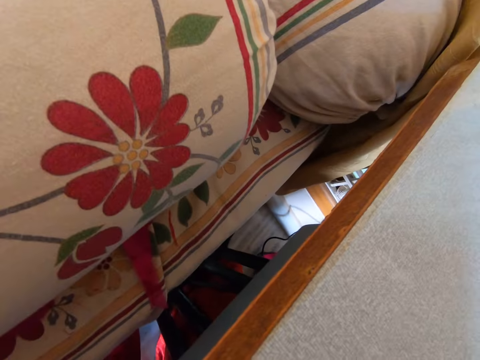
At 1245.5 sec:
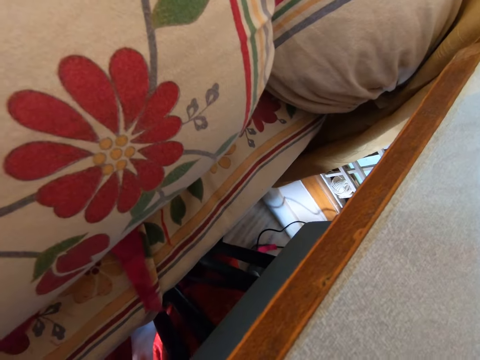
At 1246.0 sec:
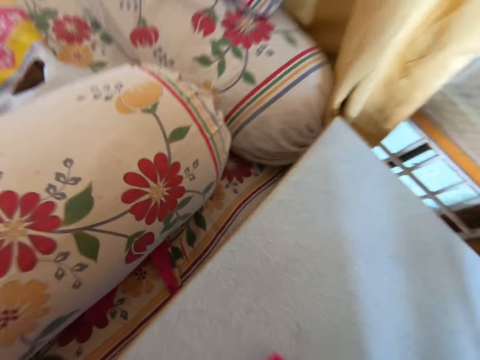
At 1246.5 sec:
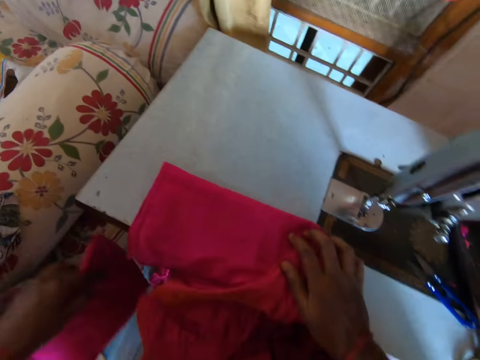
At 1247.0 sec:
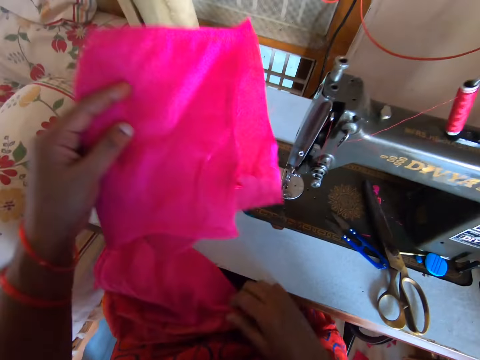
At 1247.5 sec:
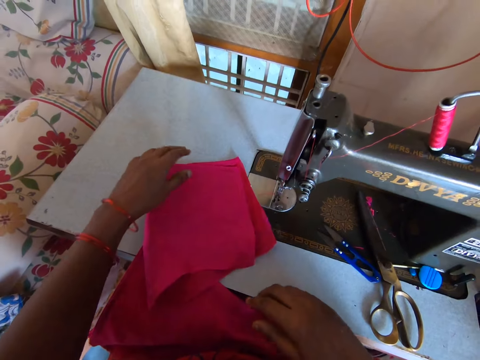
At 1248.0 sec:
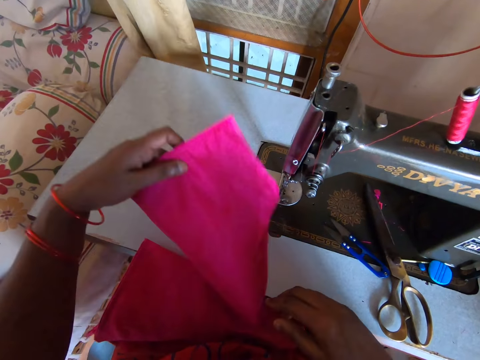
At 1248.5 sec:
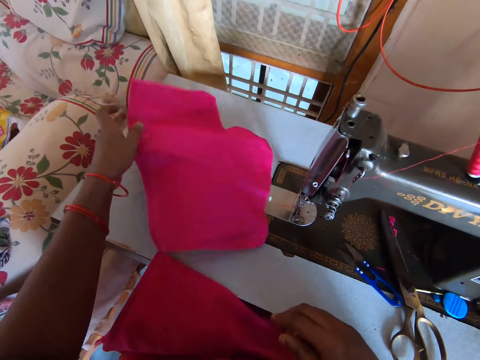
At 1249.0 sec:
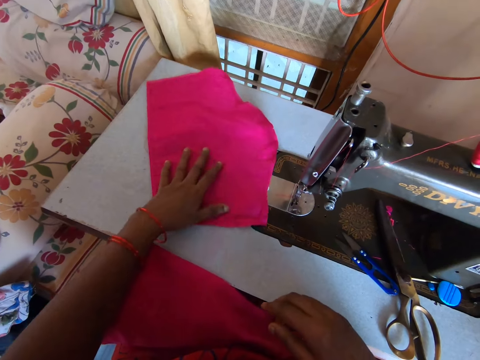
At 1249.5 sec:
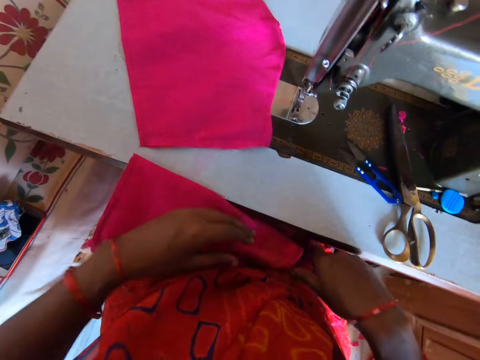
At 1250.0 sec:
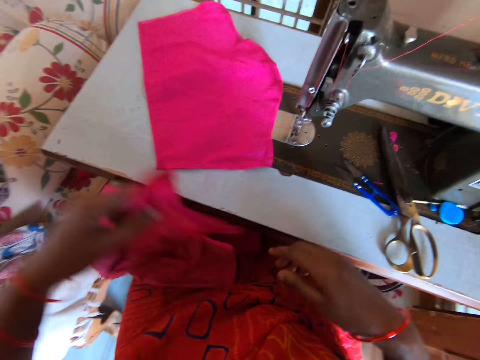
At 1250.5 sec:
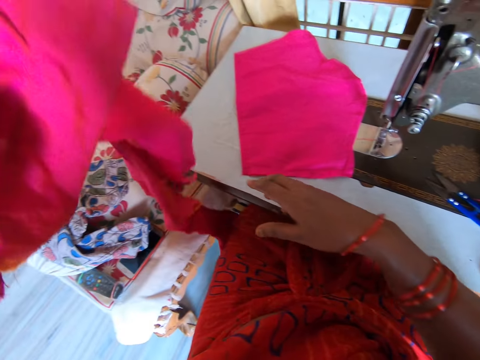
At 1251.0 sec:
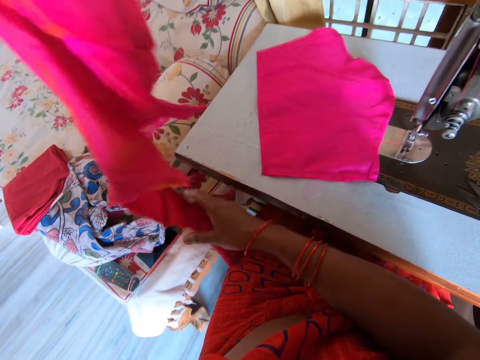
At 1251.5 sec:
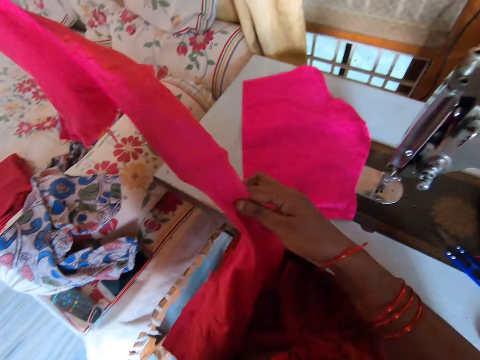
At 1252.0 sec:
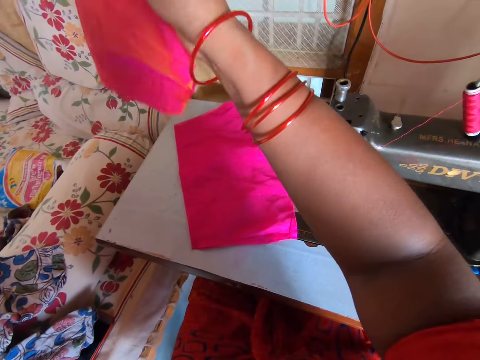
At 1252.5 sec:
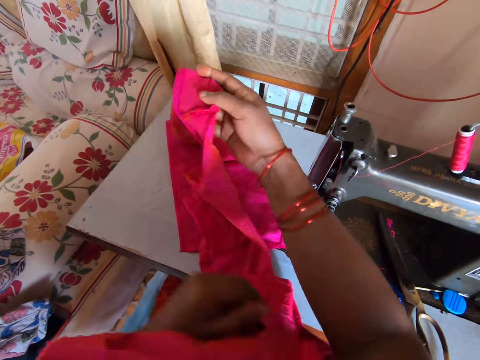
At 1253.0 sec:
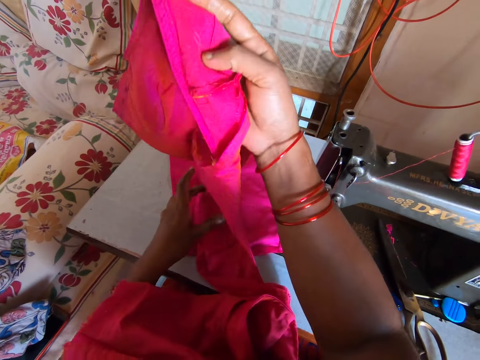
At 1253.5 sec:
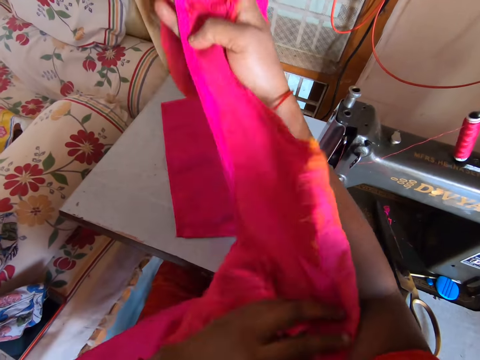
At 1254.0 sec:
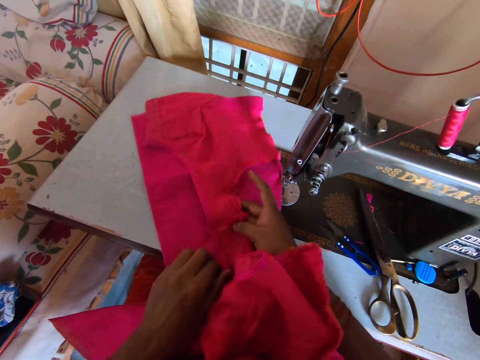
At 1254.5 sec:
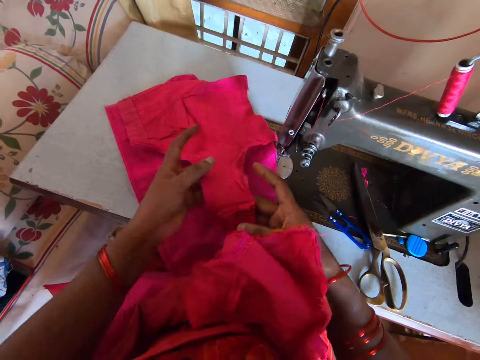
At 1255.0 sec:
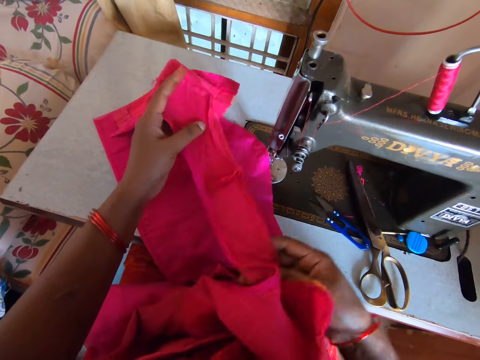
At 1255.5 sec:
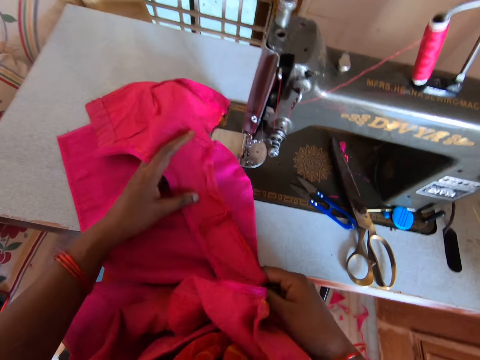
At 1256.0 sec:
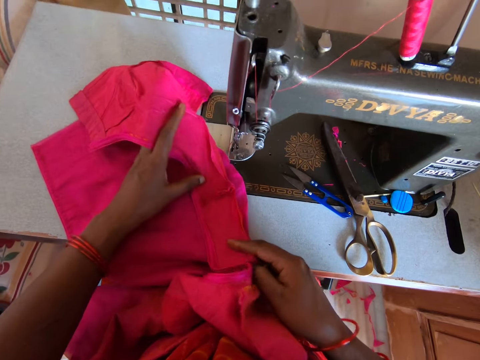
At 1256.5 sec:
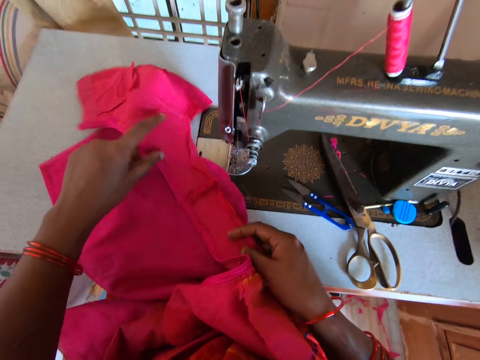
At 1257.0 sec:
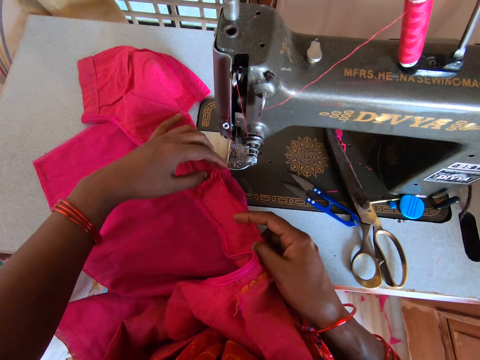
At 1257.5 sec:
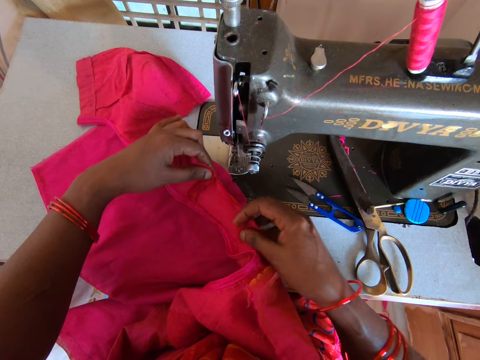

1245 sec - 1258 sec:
The camera wearer picks the fabric. They look ahead. They place the fabric on the sewing machine. They pick the fabric and place the fabric on the sewing machine. They pick another fabric with the left hand. They stretch the fabric. They stare at the fabric. They place the fabric on top of the other. They adjust the fabric with both hands.

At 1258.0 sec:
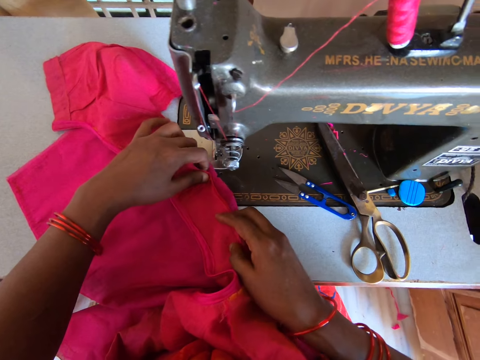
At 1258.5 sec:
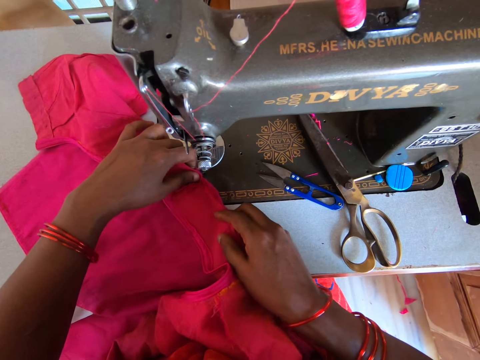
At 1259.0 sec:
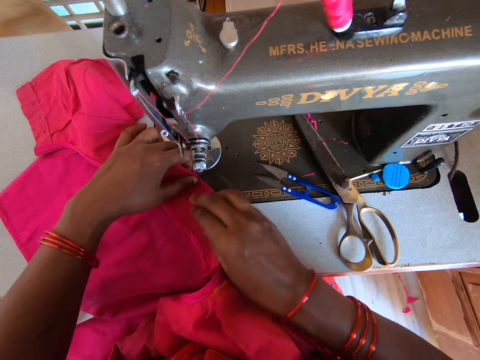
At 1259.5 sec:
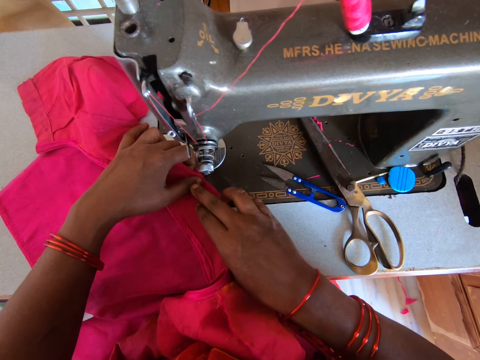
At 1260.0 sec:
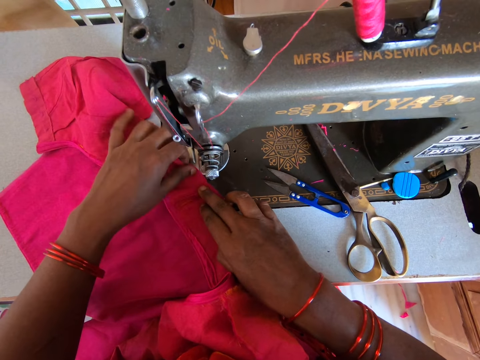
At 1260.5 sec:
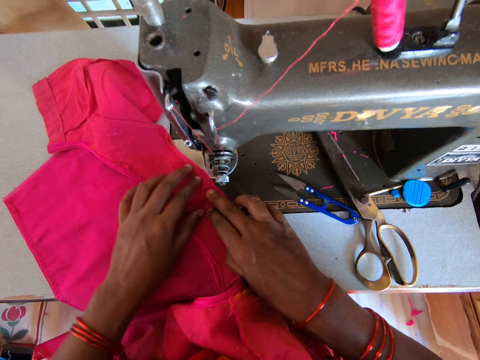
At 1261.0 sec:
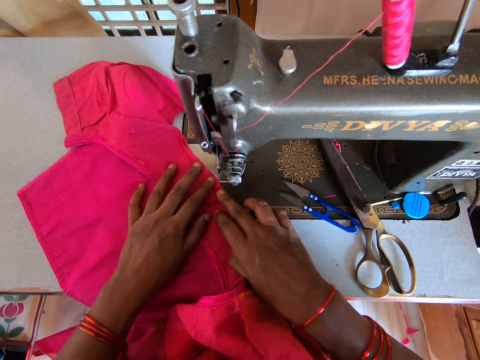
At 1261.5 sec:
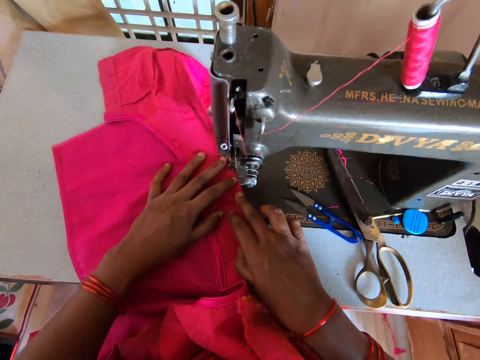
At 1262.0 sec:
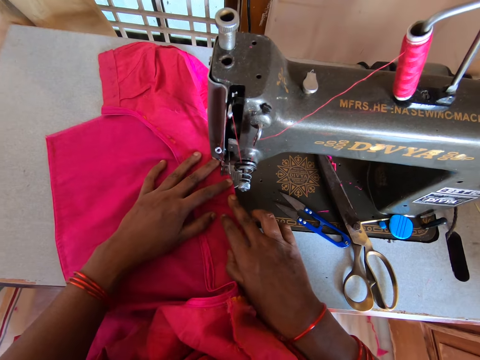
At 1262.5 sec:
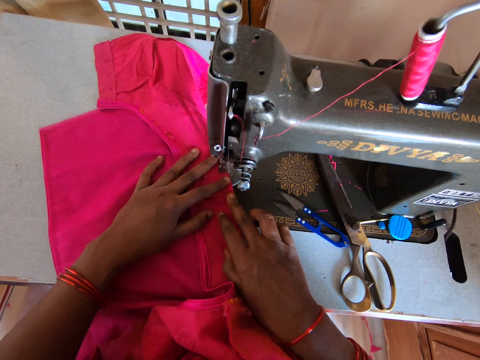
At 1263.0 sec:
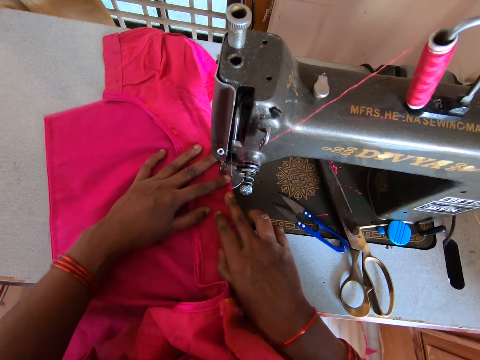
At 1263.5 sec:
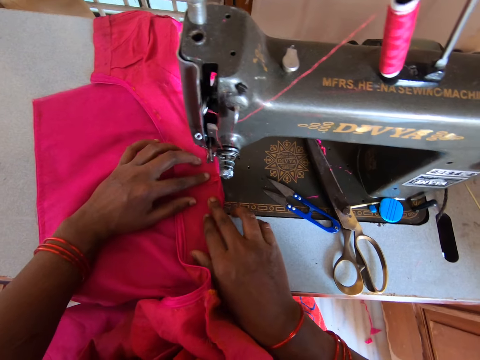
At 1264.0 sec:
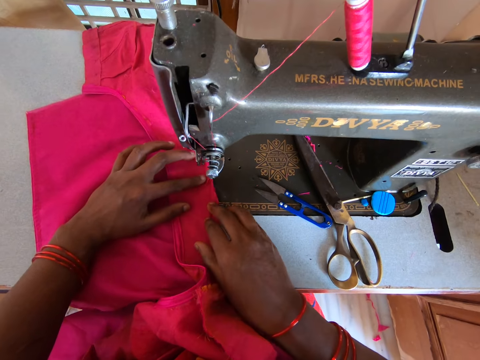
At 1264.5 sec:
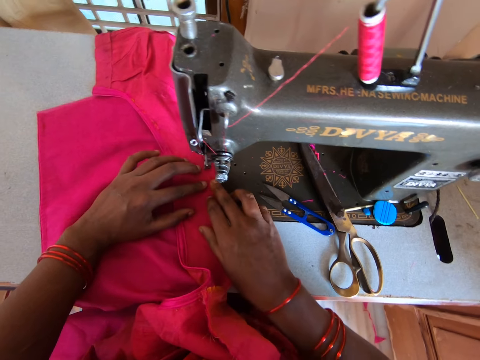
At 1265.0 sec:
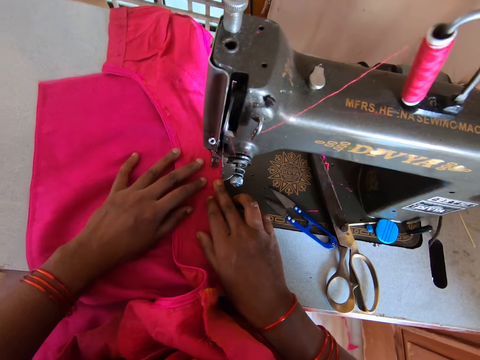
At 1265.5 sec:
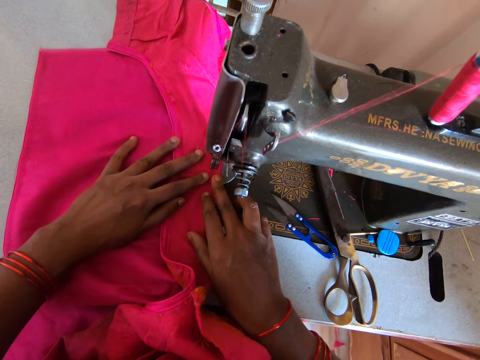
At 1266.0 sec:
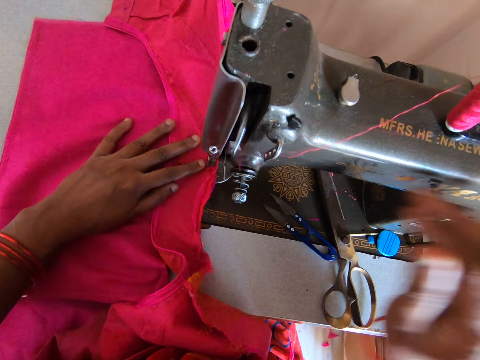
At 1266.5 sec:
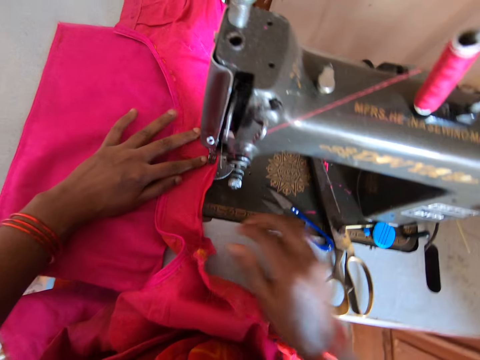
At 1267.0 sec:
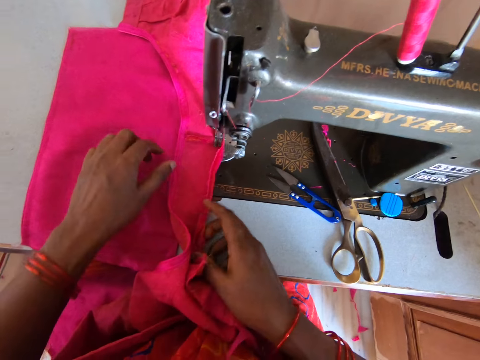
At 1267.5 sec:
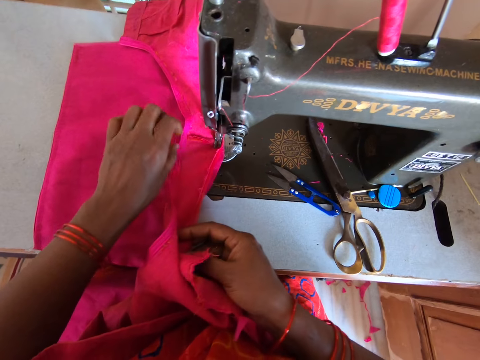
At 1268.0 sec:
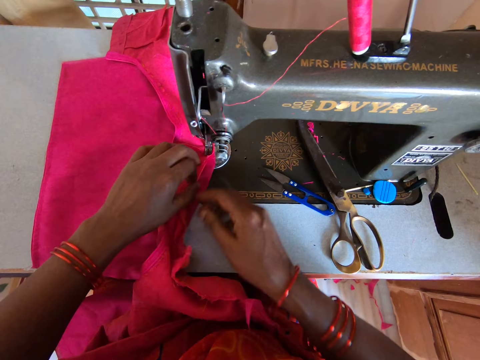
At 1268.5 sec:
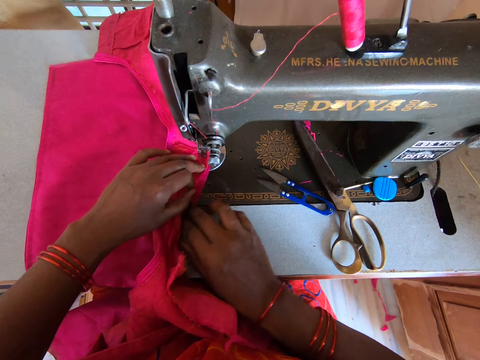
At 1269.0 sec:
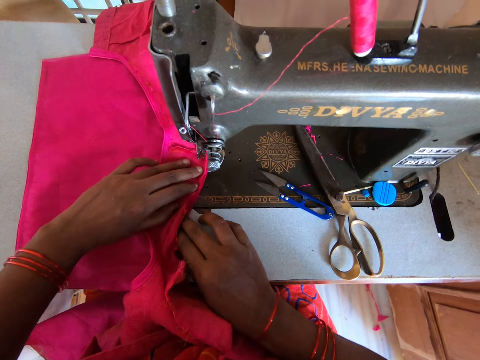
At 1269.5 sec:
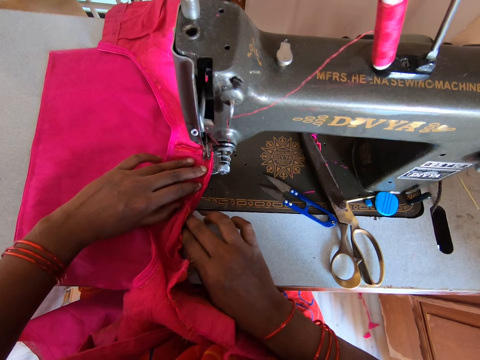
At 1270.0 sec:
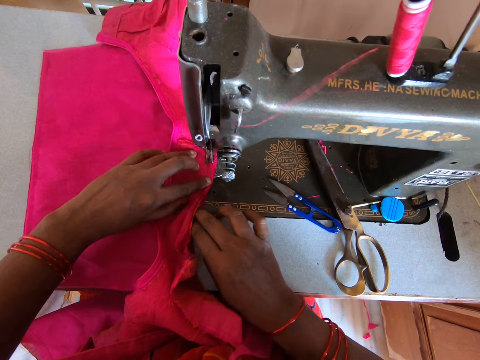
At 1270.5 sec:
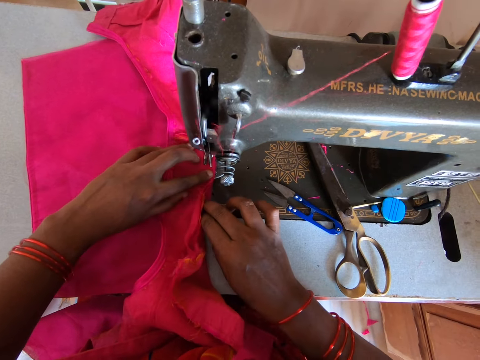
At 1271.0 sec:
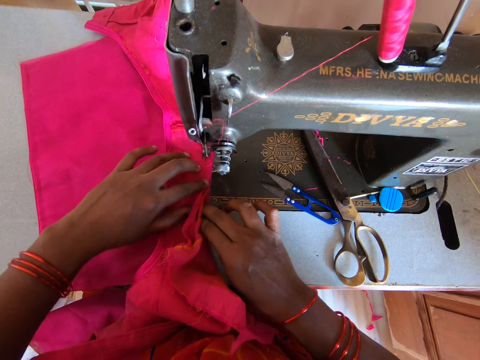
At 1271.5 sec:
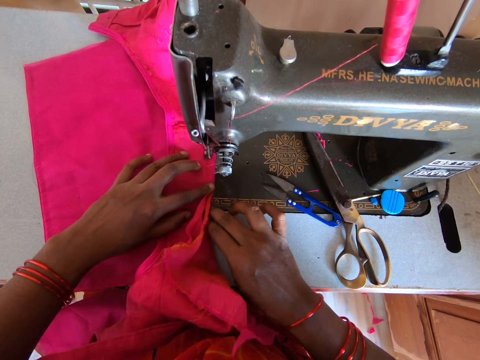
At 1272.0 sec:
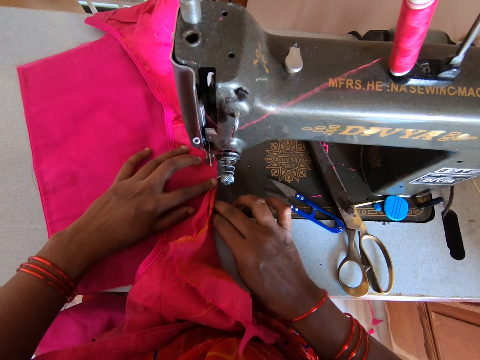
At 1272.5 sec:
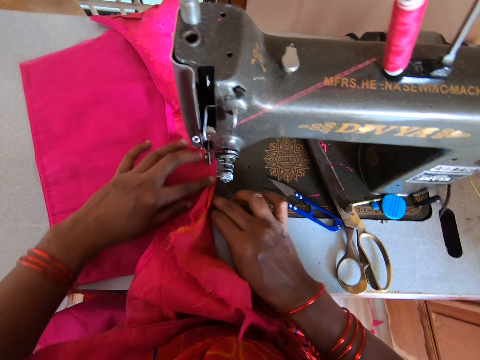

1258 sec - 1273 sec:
The camera wearer aligns the cloth with both hands. They sew the cloth with a sewing machine. They lift the right hand. They align the cloth with both hands. They sew the cloth with the sewing machine.
